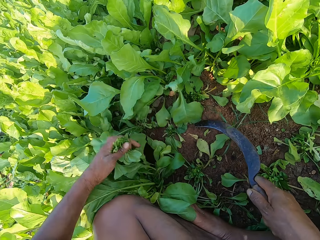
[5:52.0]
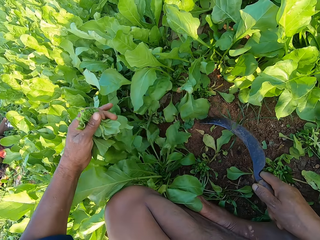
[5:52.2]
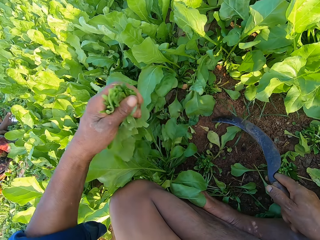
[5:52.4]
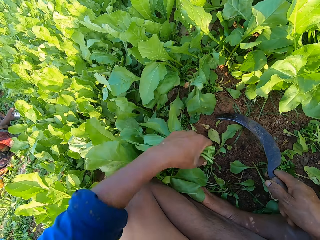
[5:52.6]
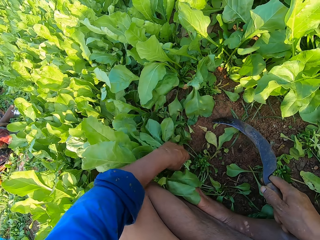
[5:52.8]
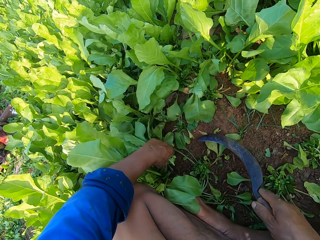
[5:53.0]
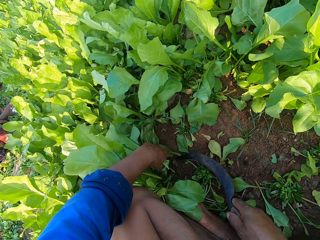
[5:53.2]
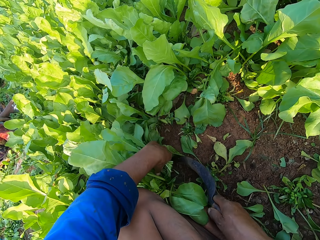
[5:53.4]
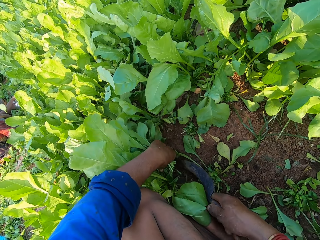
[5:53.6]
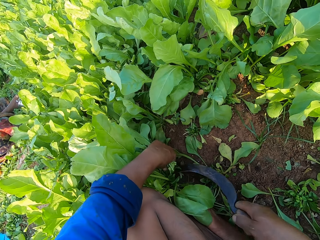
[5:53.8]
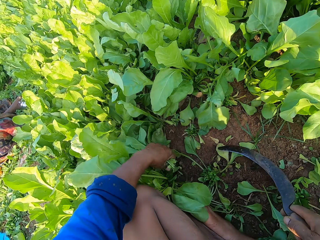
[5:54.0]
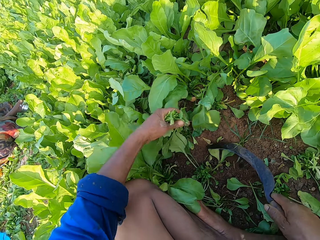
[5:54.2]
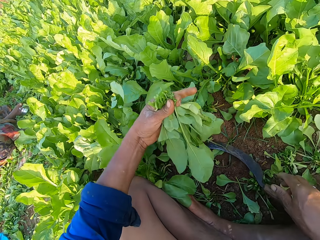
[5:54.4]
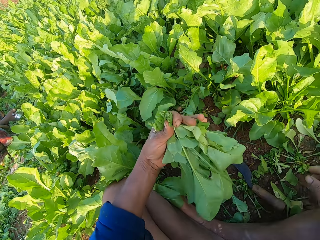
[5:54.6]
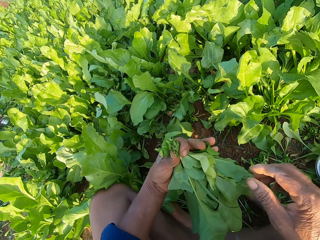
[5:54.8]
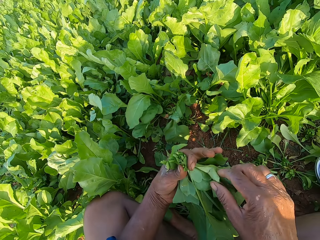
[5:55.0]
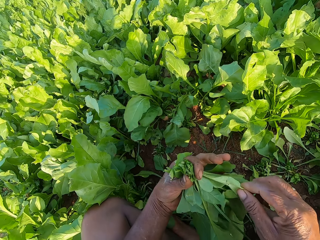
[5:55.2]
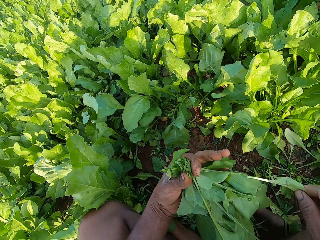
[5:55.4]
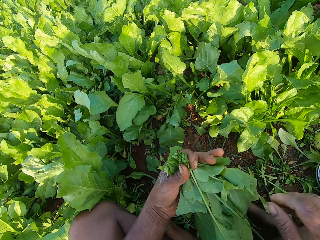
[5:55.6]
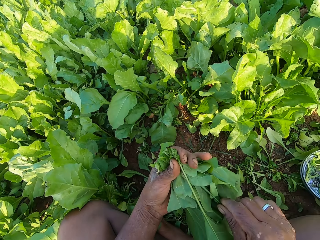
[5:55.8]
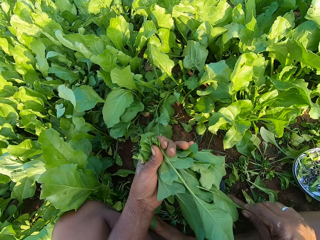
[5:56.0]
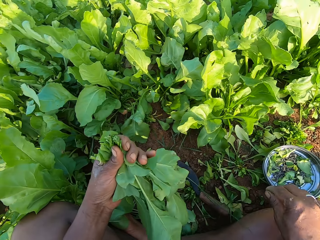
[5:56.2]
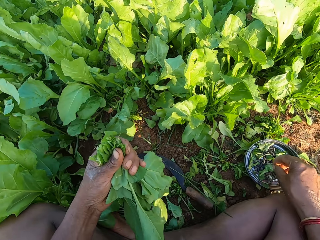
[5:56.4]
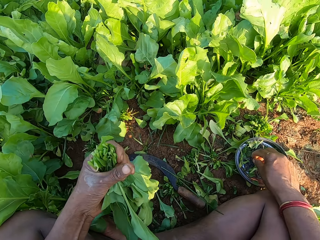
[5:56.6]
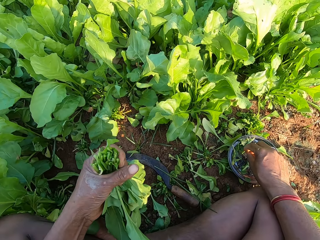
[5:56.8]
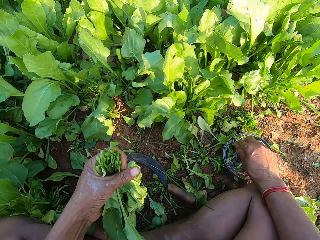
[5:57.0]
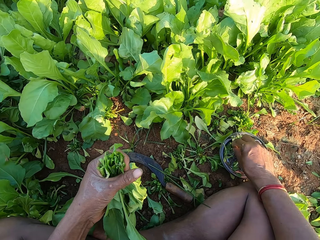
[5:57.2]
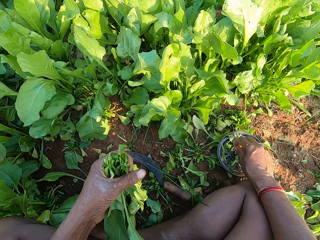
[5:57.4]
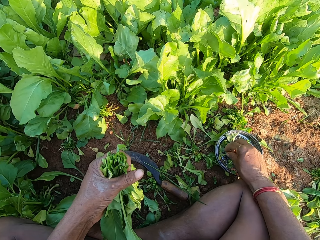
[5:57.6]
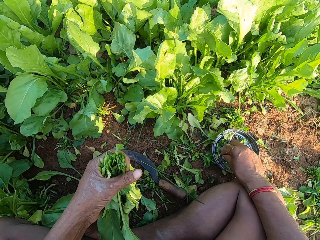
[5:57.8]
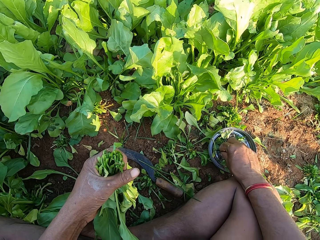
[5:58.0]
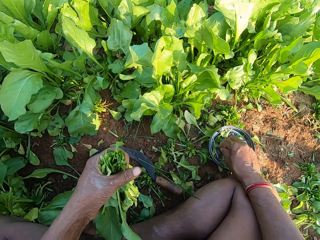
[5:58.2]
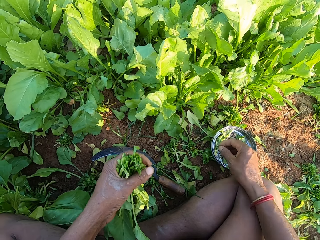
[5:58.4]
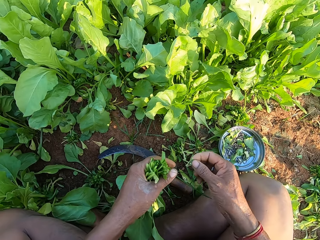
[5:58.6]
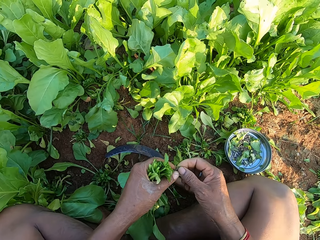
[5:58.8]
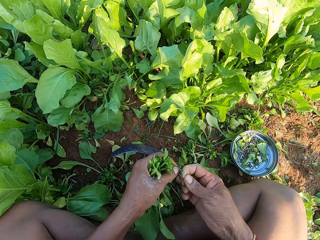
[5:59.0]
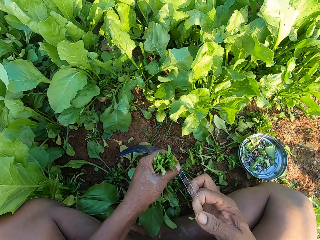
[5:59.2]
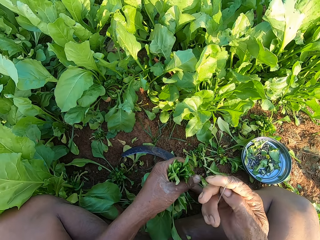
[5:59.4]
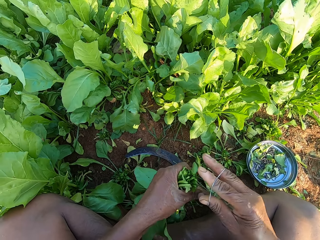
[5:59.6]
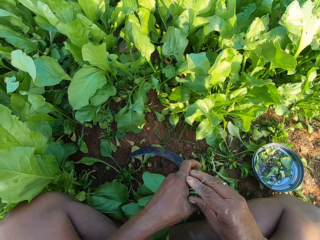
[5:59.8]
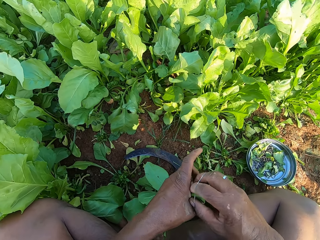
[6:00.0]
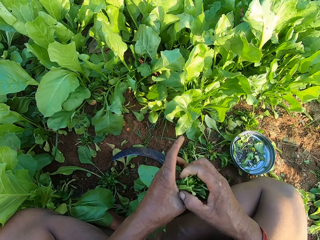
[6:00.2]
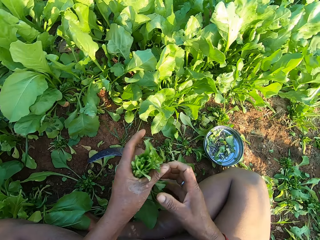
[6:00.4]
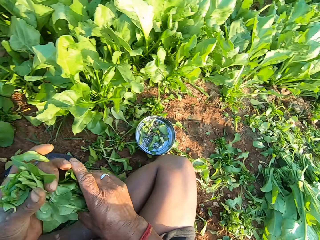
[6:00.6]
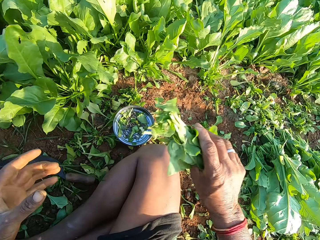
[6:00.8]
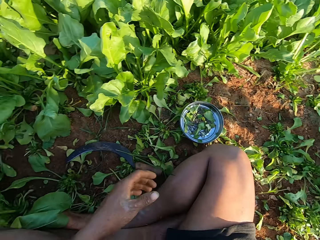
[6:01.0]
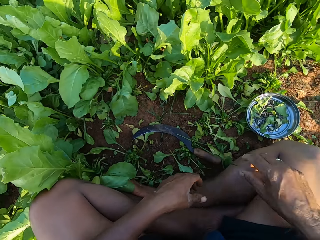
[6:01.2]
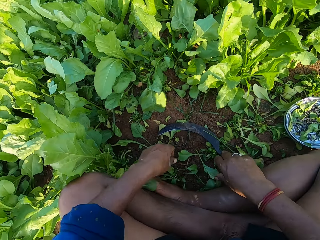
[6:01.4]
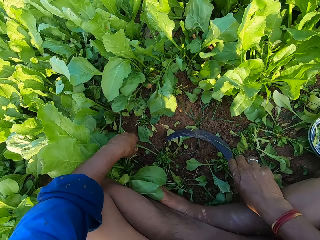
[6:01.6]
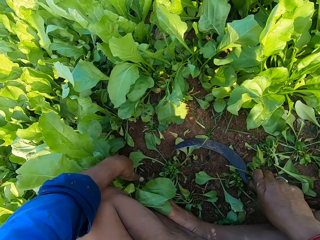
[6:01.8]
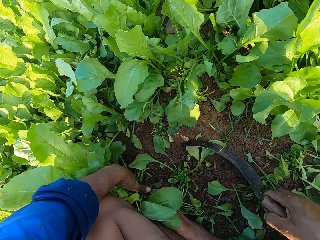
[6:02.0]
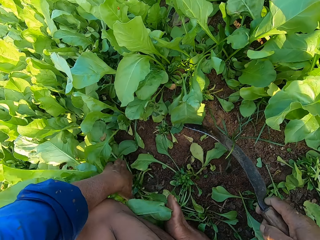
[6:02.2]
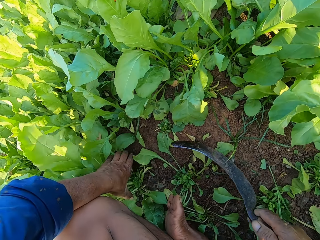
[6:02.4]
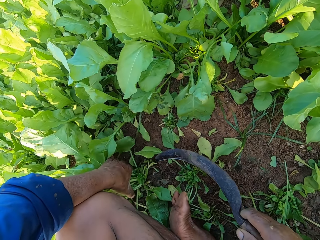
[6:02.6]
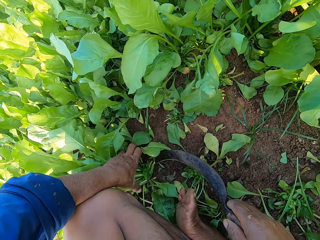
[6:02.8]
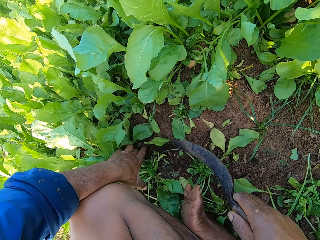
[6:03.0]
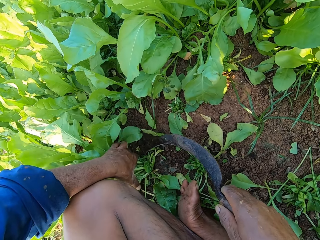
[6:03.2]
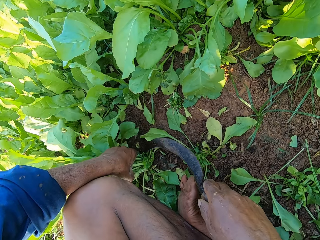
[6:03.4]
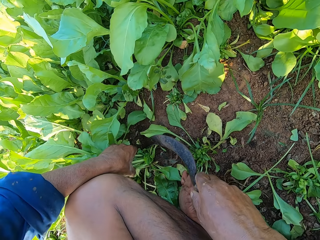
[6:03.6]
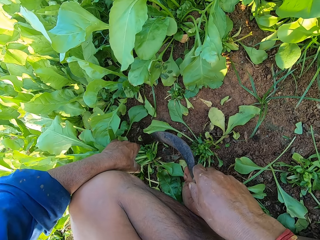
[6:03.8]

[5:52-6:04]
The camera wearer holds some collard green leaves with his left hand. He drops the sickle on the ground with his right hand. He removes some collard green leaves from his left hand with his right hand. He picks a rubber band from the lid on the ground with his right hand. He pulls the rubber band with both hands. He ties the collard green leaves in his left hand with the rubber band in his right hand. He throws the collard green to the ground with his right hand. He holds some collard green leaves with his left hand. He picks a sickle.

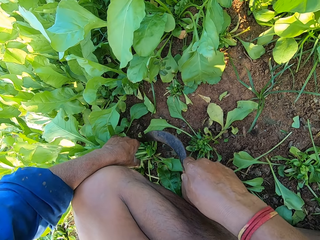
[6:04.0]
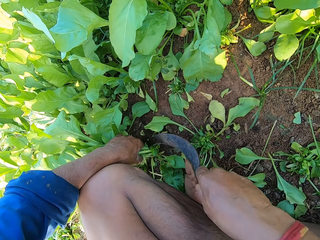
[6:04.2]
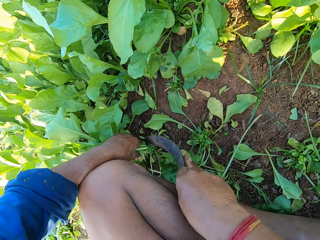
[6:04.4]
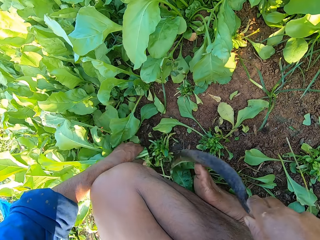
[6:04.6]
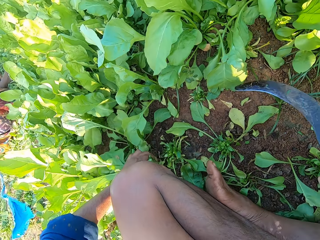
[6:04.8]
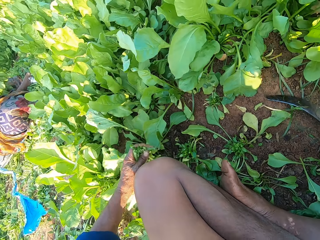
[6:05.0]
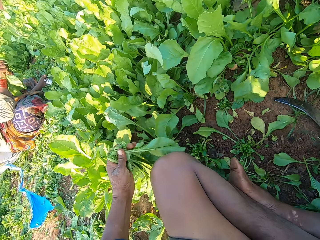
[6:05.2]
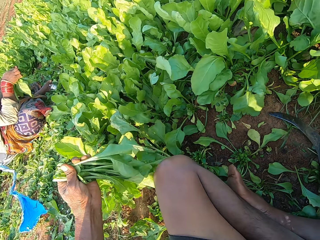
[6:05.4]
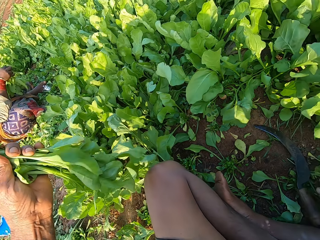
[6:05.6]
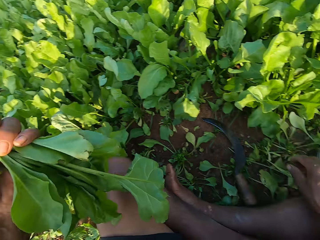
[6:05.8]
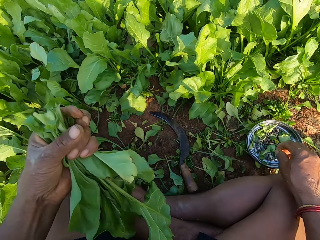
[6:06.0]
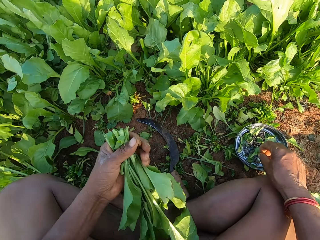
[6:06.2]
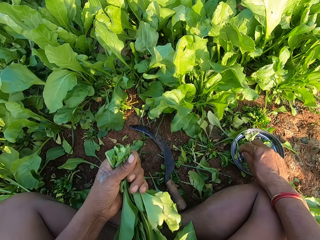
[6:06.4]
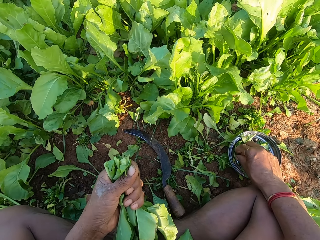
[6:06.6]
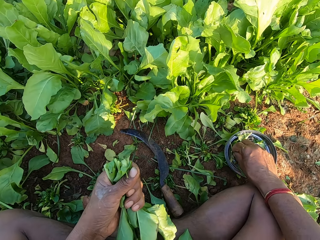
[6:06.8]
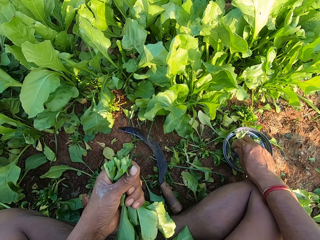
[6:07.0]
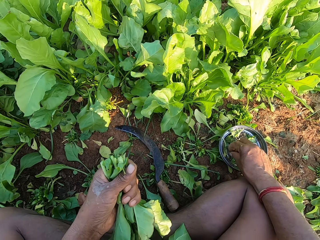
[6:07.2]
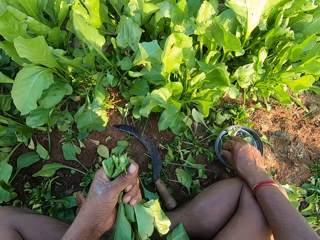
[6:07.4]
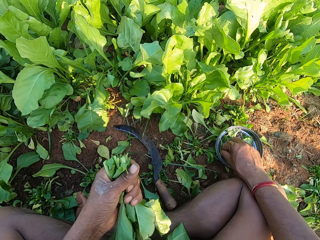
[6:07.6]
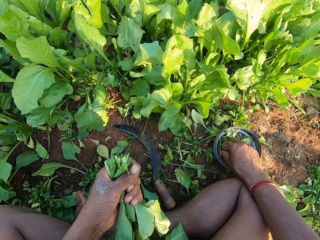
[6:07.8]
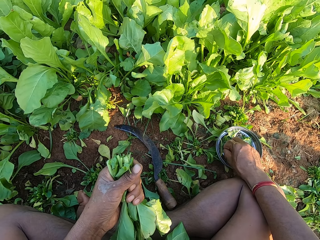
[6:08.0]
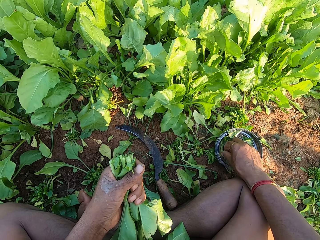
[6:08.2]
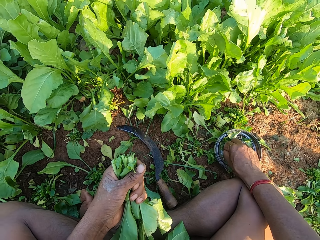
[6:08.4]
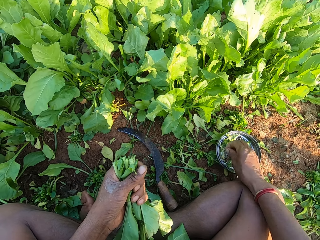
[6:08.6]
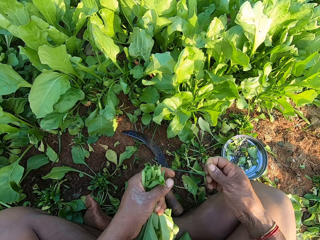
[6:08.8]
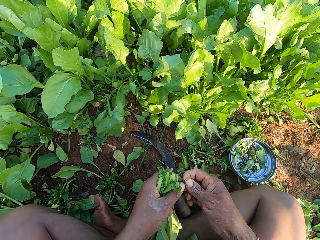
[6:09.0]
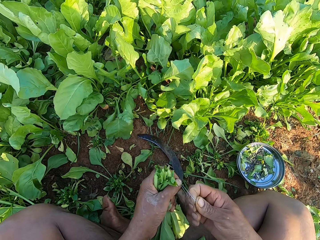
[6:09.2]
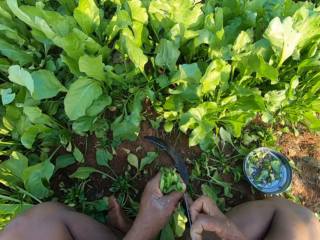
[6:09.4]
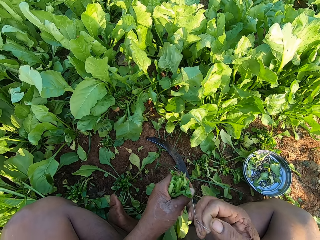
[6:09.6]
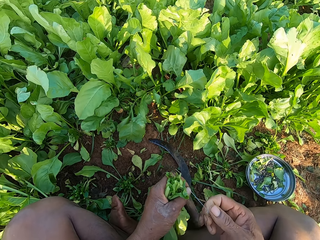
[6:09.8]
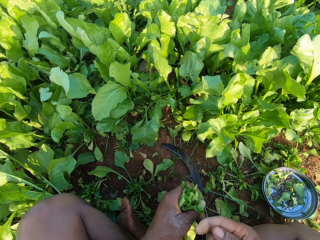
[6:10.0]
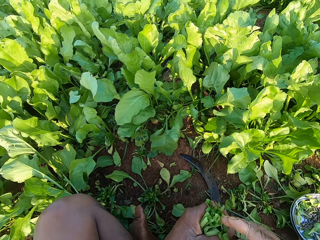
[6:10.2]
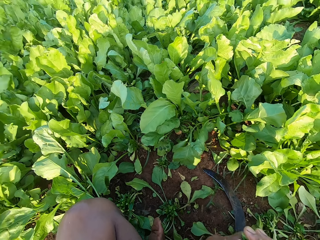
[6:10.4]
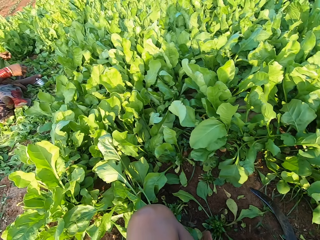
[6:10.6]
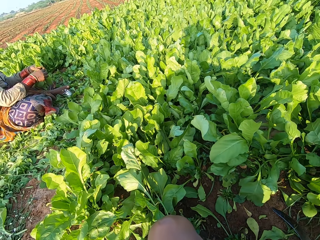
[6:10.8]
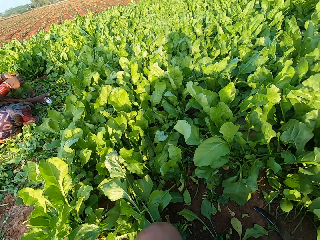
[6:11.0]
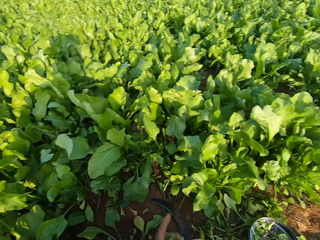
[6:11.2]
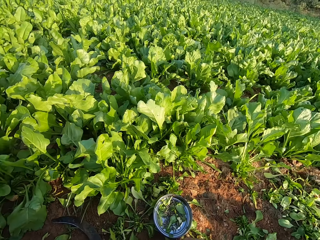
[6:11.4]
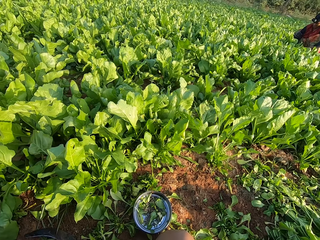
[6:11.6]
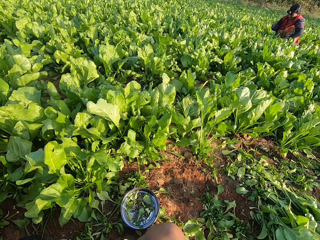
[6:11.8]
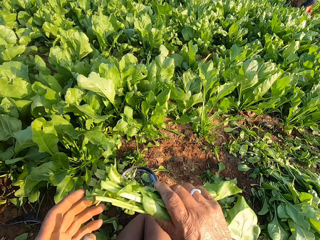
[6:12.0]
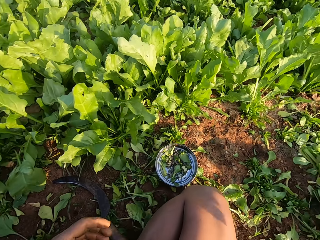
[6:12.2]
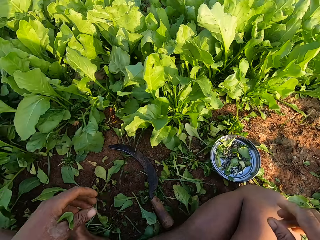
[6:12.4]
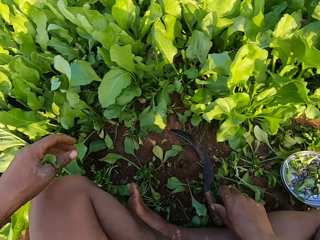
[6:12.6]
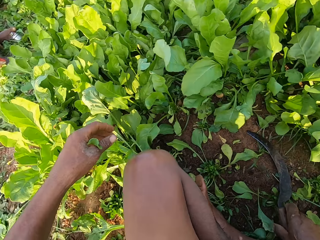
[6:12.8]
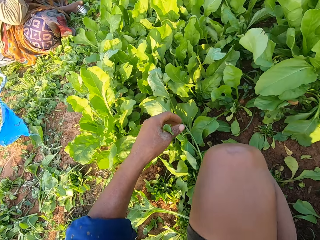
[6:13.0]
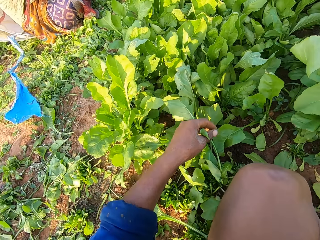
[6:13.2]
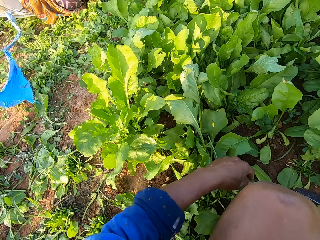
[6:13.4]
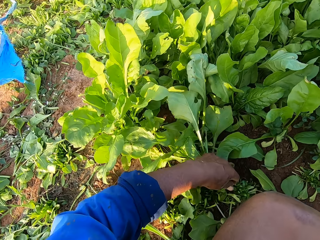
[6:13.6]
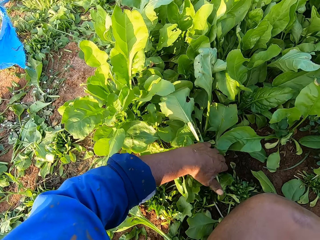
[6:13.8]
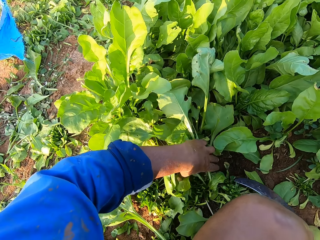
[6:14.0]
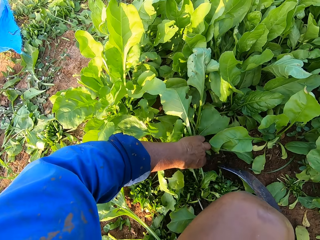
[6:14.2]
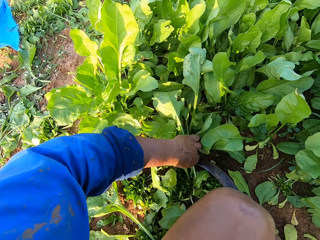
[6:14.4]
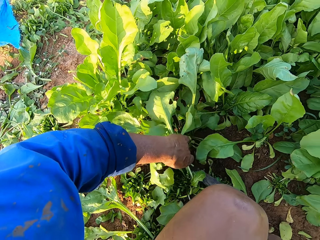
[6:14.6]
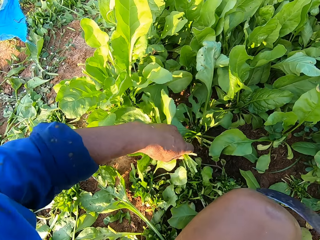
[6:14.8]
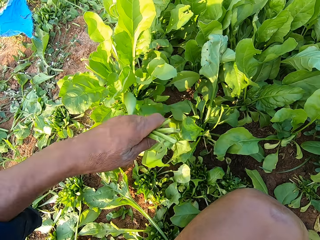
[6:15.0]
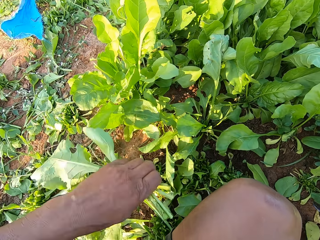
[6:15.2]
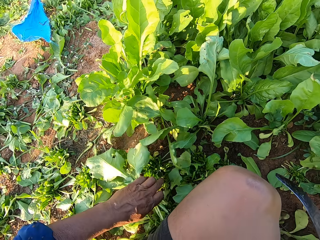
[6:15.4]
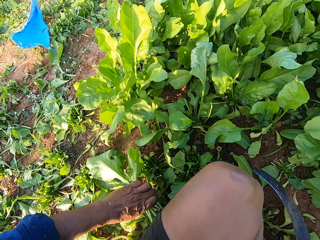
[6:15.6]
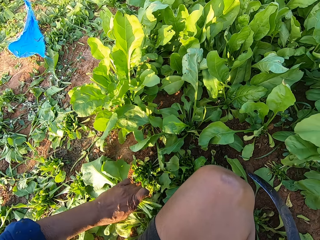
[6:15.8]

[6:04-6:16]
The camera wearer cuts the collard green leaves in his left hand with a sickle in his right hand. He drops the sickle on the ground with his right hand. He picks a rubber band from the lid on the ground with his right hand. He pulls the rubber band with both hands. He interacts with a woman. He ties the leaves. He throws the collard green to the ground with his right hand. He picks the sickle from the ground with his right hand. He holds some collard green leaves with his left hand. He pulls some collard green leaves from the ground with his left hand. He cuts the leaves.
